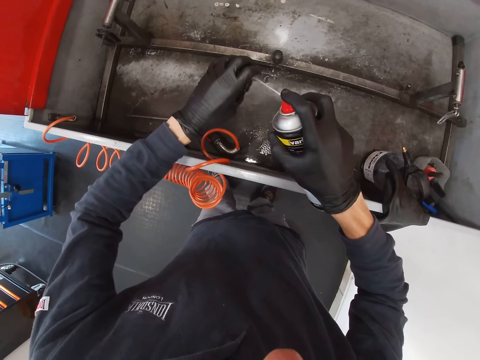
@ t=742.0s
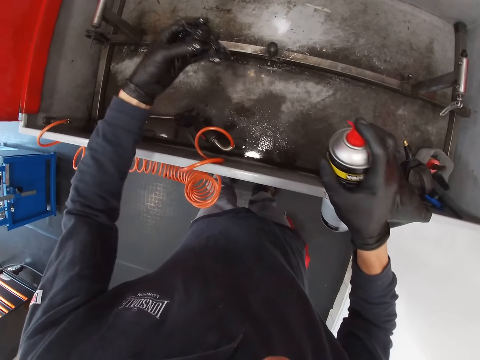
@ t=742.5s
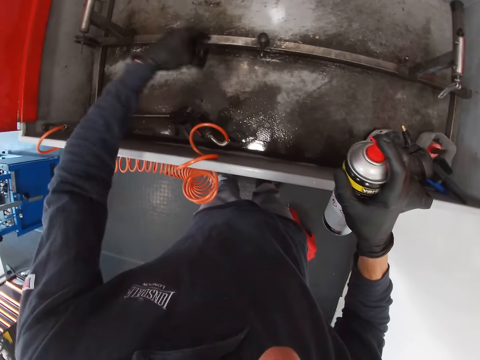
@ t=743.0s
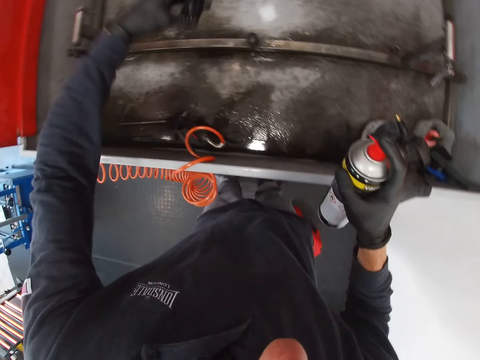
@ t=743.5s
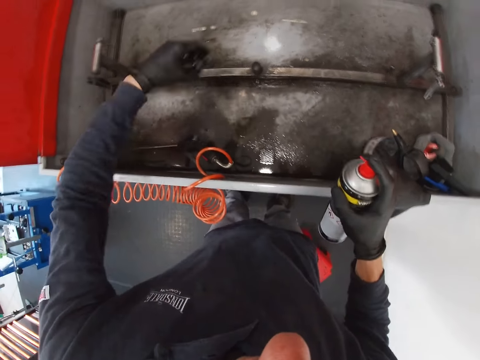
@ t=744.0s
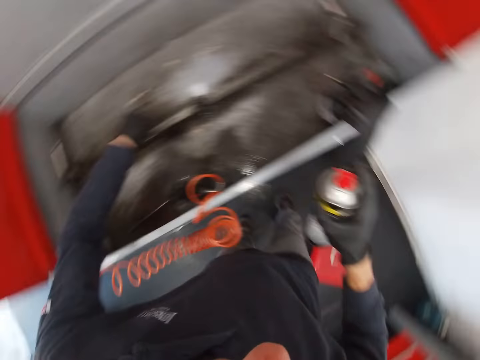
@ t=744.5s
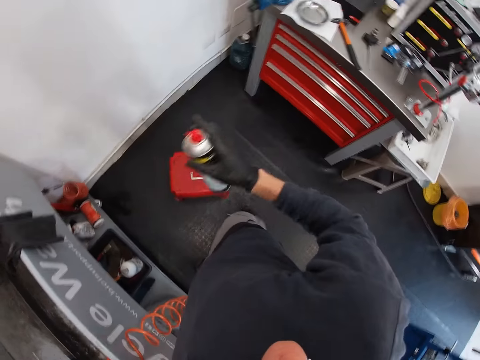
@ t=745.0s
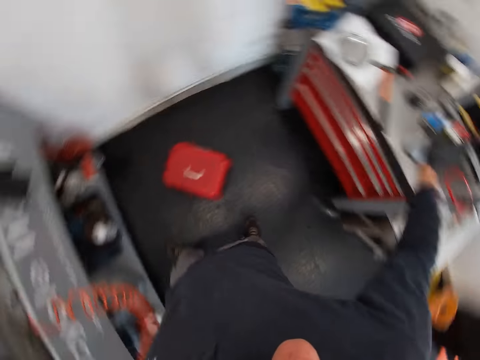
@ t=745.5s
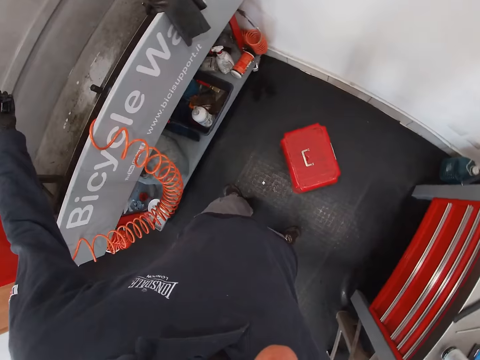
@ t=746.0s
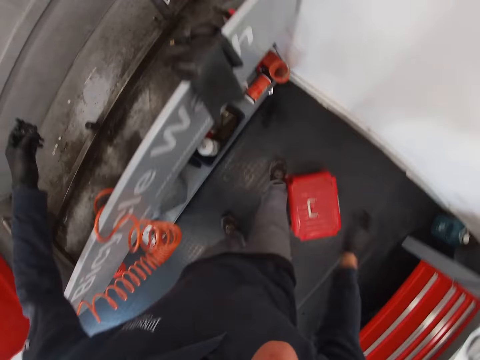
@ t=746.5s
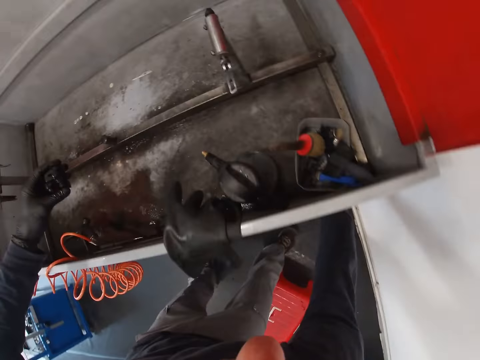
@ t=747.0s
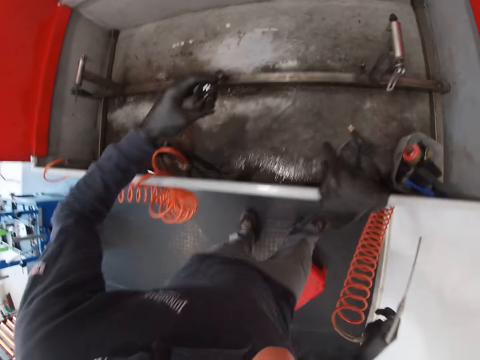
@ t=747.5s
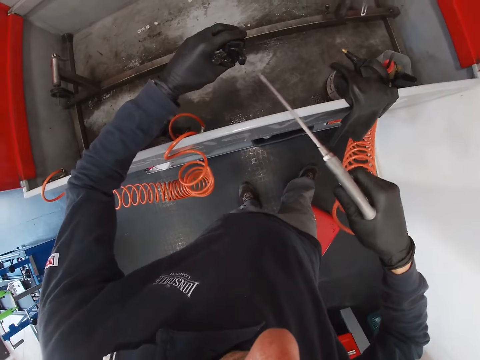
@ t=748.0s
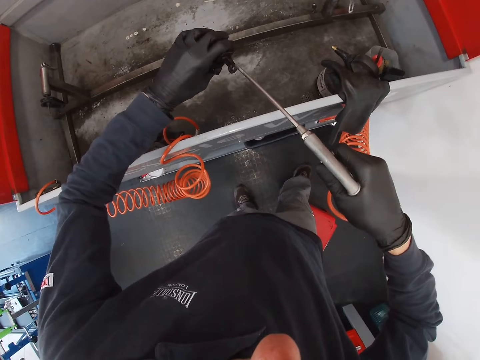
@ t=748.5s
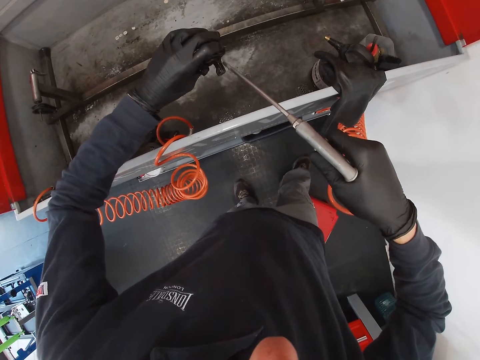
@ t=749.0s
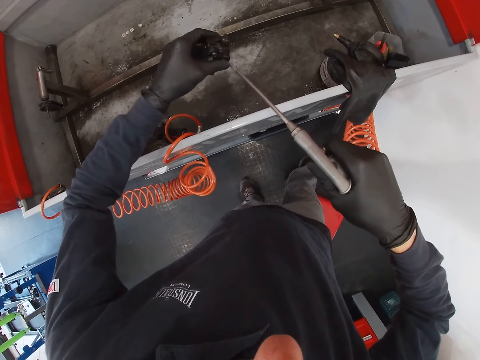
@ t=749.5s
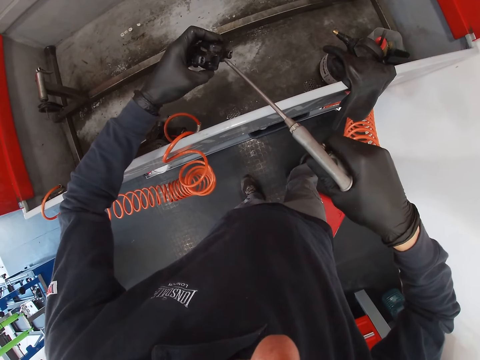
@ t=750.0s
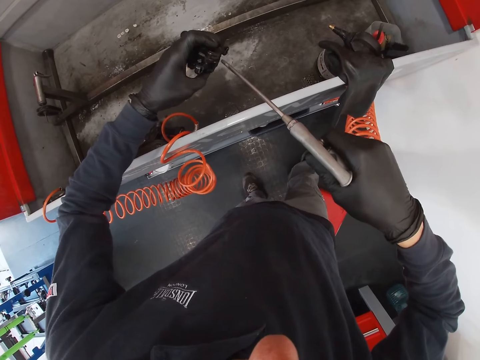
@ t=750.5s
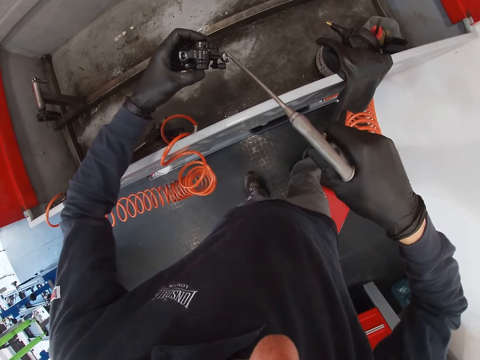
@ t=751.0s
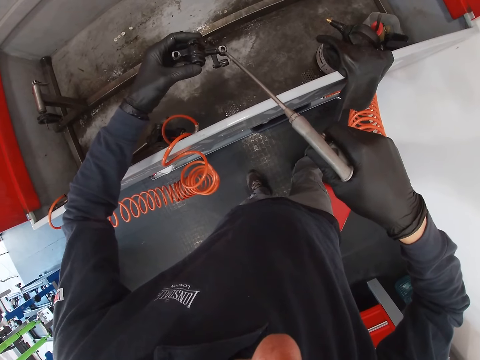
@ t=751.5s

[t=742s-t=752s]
The camera wearer shakes the shifter with his left hand. He walks around a garage. He puts down a bottle. He picks up a sprayer under the bicycle wash with his right hand. He sprays the shifter with the sprayer in his right hand.

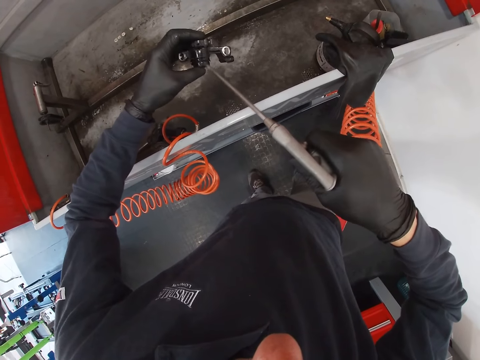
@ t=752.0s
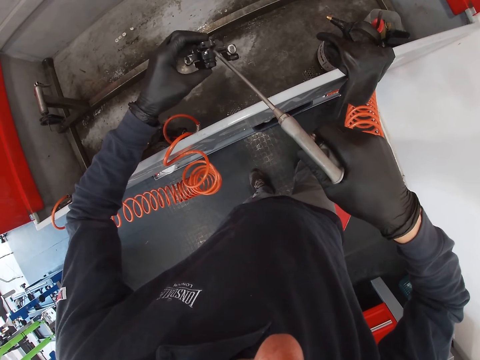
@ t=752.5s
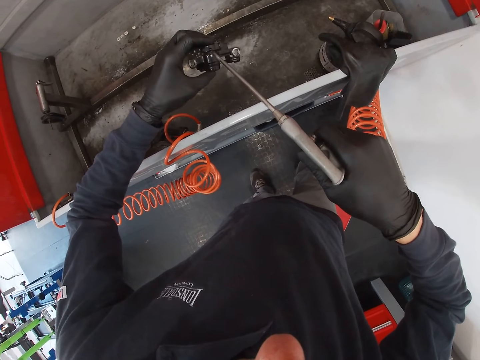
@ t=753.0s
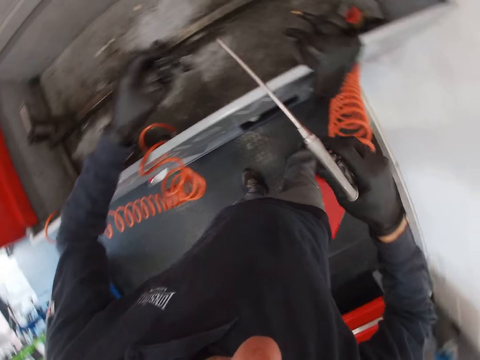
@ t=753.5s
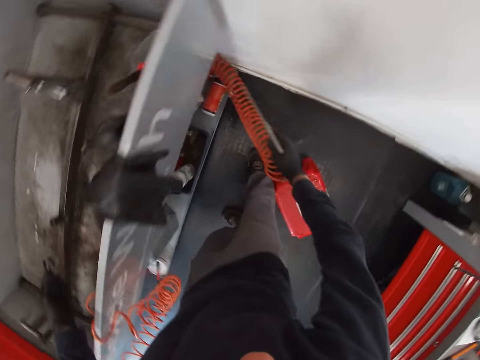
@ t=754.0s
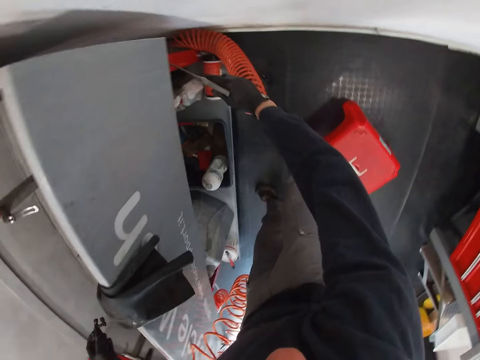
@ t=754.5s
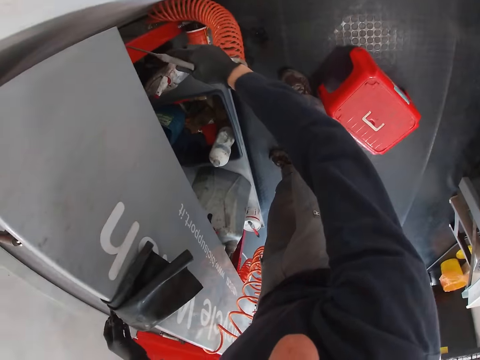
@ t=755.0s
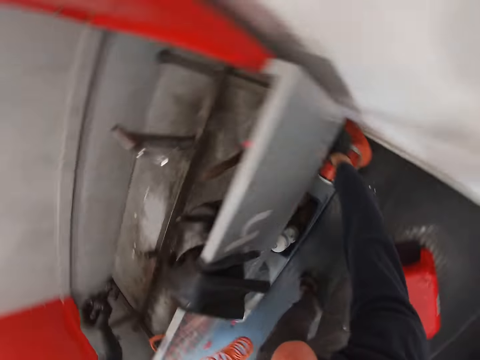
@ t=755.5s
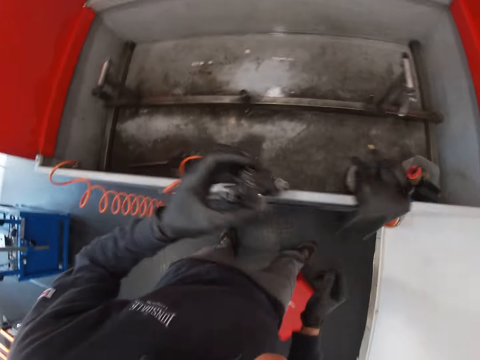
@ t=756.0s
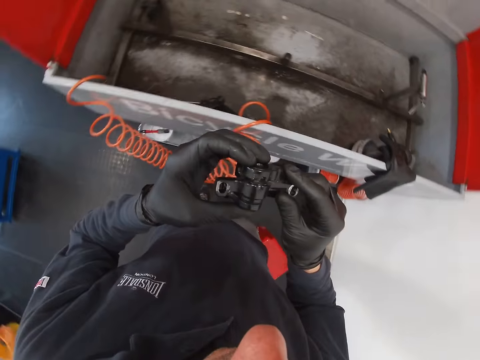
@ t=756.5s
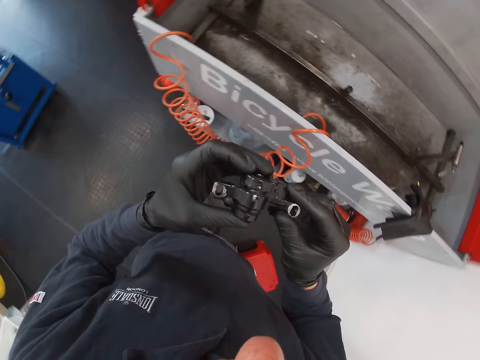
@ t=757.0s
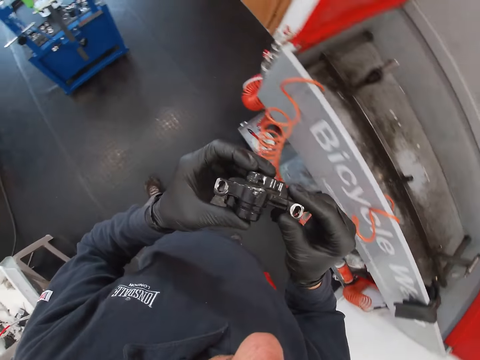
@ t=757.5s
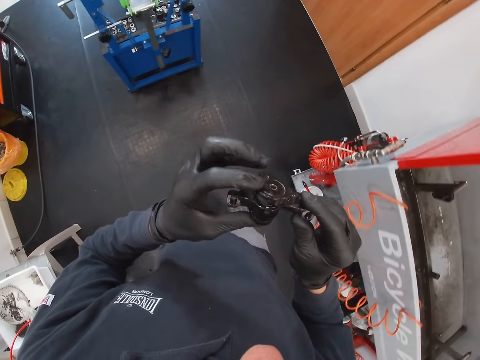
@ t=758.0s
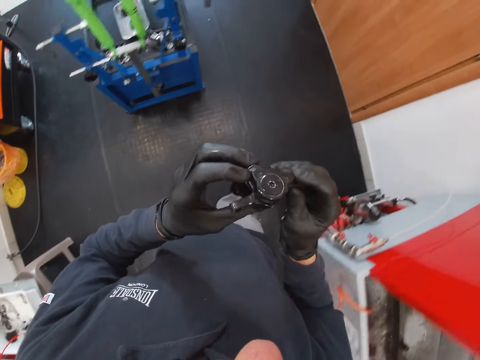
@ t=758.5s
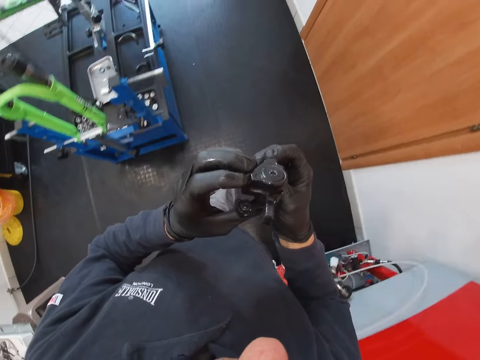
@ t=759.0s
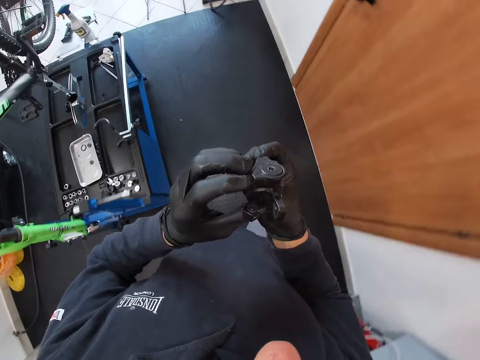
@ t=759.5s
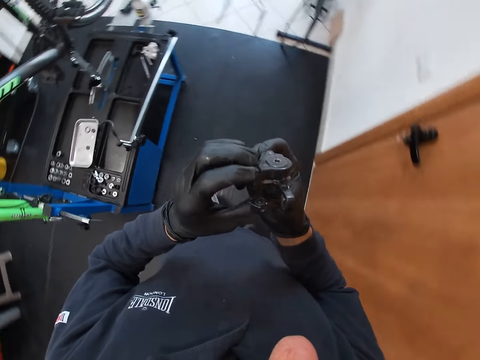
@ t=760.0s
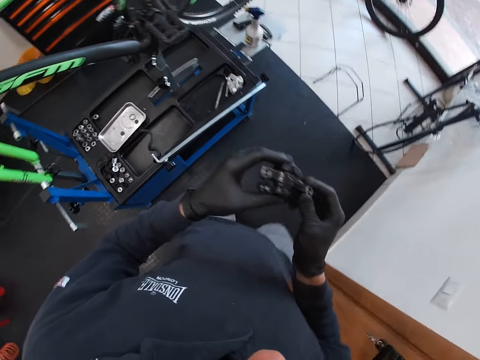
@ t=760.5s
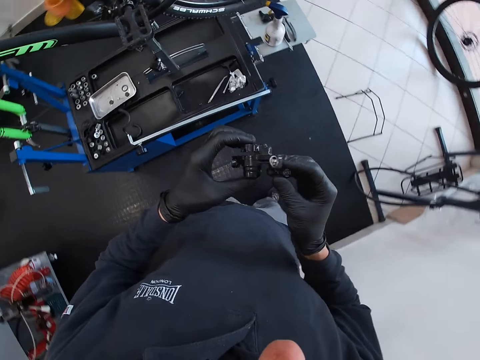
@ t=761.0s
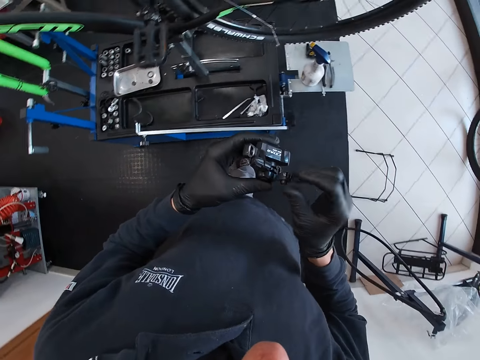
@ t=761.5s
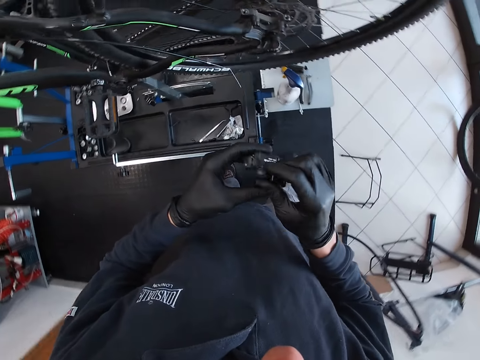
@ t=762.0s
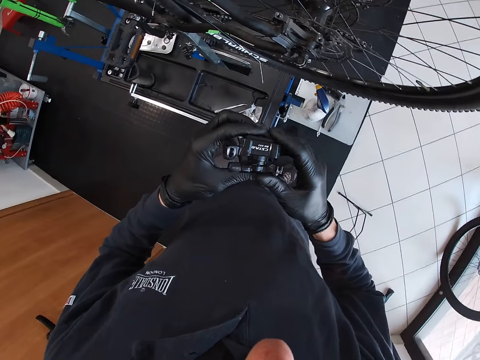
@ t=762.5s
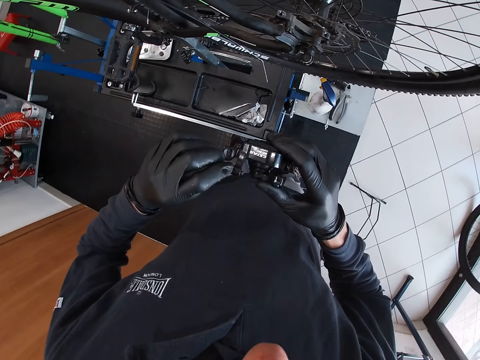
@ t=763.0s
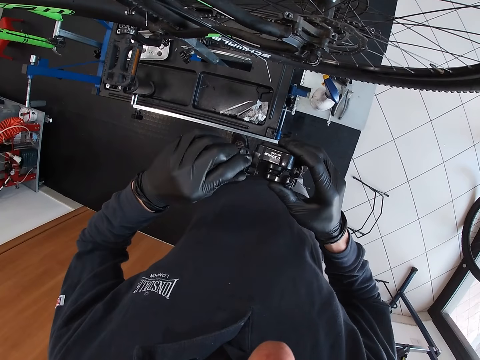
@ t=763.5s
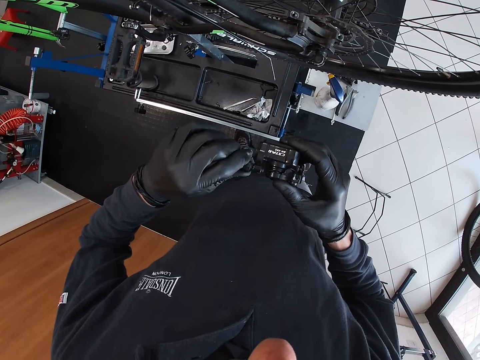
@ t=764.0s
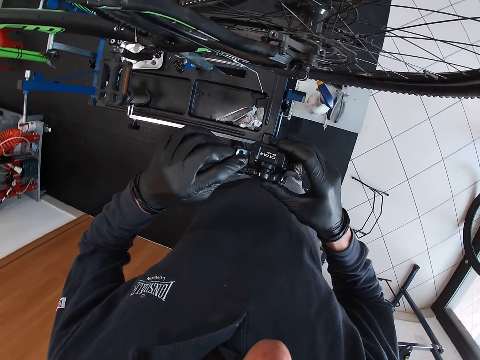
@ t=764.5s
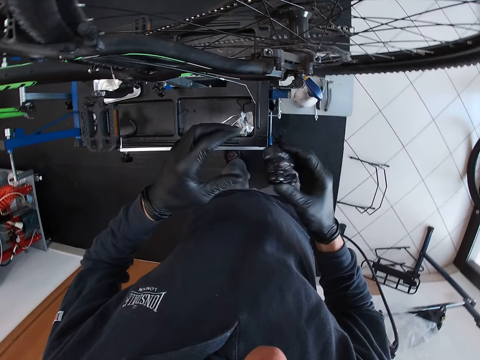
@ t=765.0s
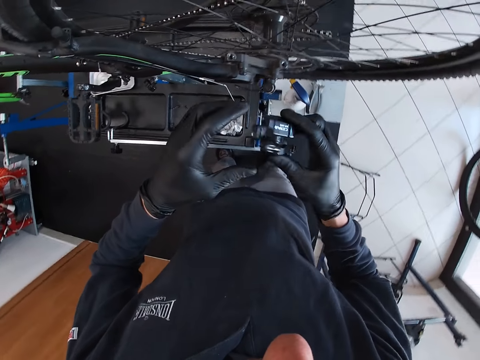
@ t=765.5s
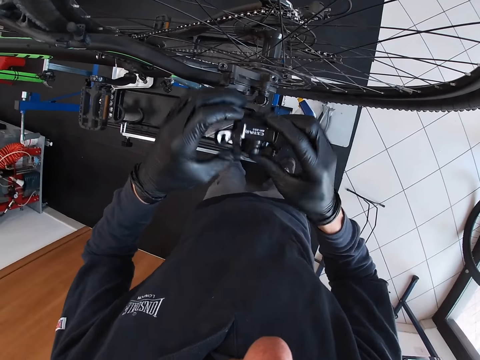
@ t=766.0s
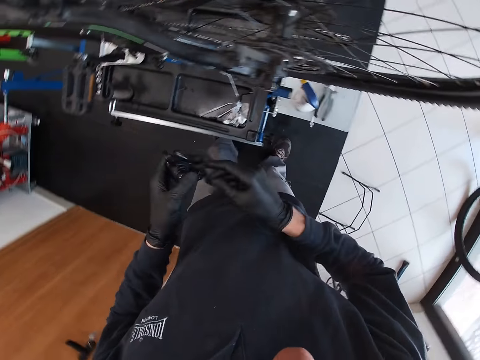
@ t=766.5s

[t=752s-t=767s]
The camera wearer drops the sprayer under the bicycle wash with his right hand. He adjusts a pedal in his hands, checks the shifter in both hands, and walks around a garage to the maintenance bench. He adjusts the shifter with both hands. He adjusts a nut on the pedal.
